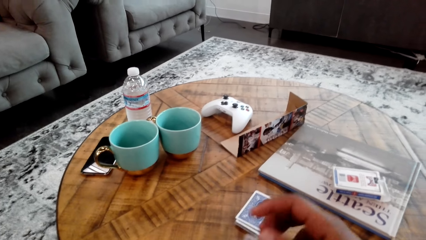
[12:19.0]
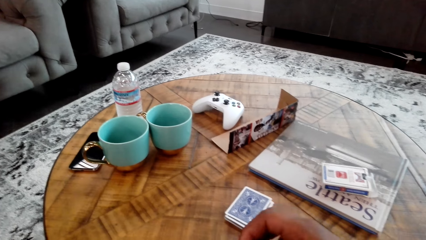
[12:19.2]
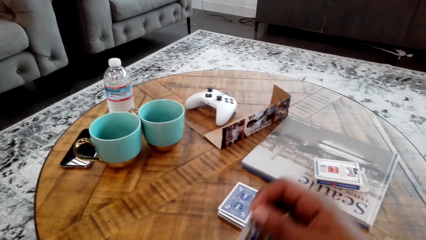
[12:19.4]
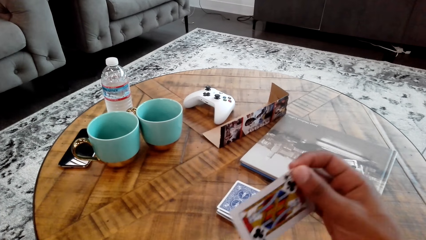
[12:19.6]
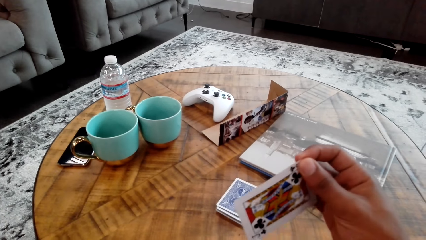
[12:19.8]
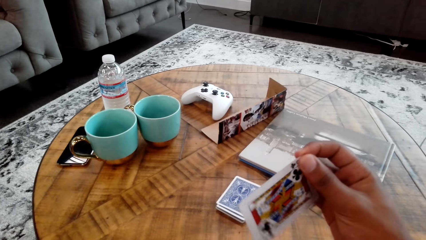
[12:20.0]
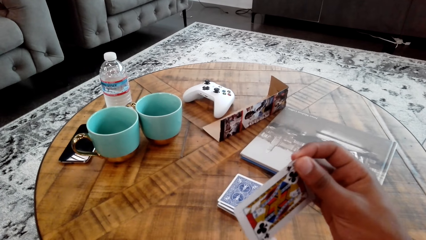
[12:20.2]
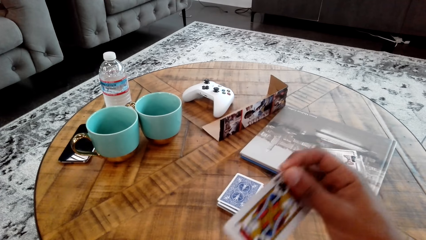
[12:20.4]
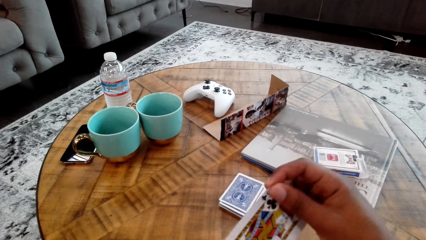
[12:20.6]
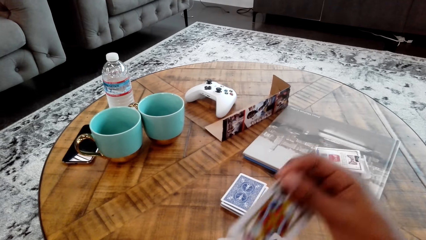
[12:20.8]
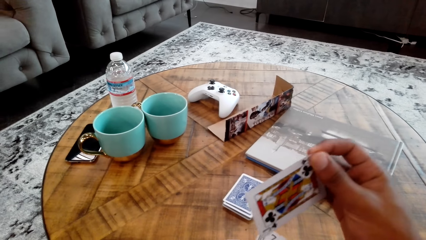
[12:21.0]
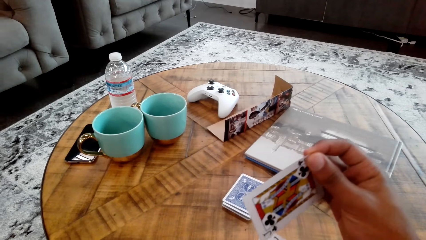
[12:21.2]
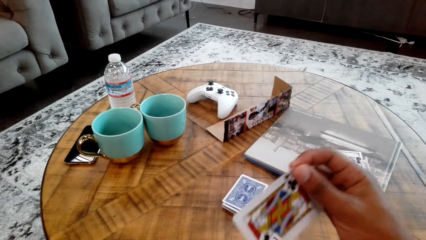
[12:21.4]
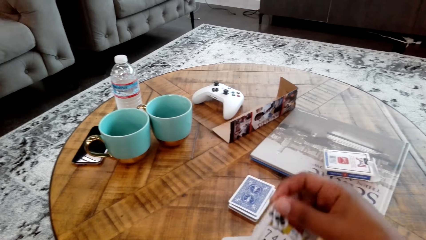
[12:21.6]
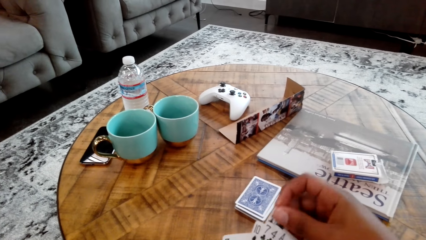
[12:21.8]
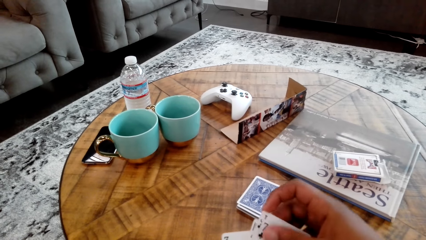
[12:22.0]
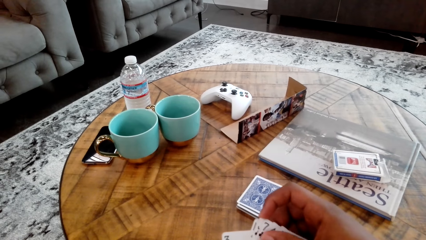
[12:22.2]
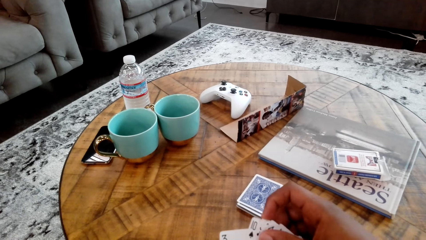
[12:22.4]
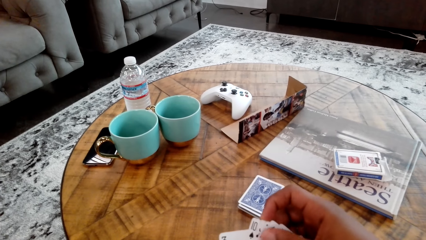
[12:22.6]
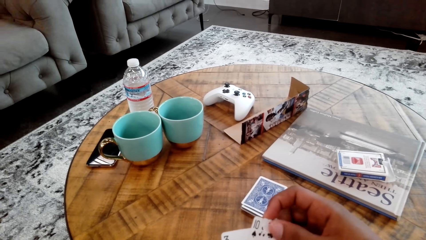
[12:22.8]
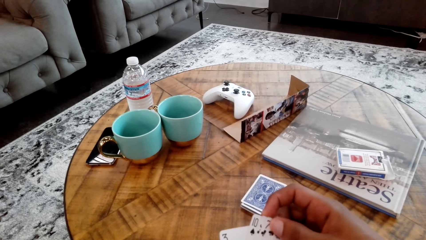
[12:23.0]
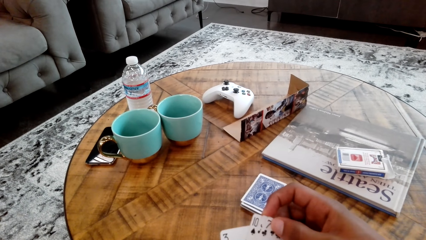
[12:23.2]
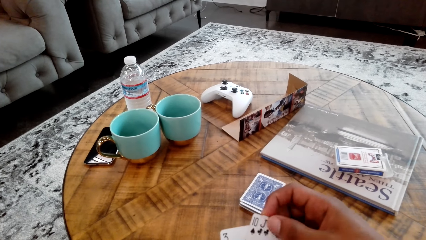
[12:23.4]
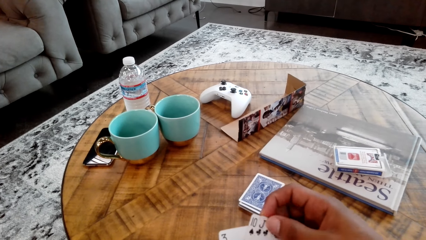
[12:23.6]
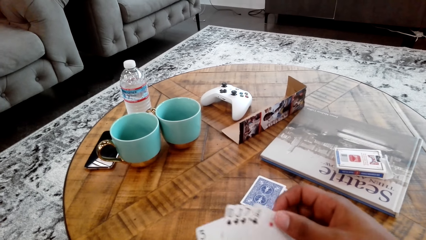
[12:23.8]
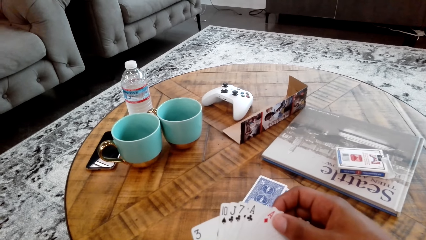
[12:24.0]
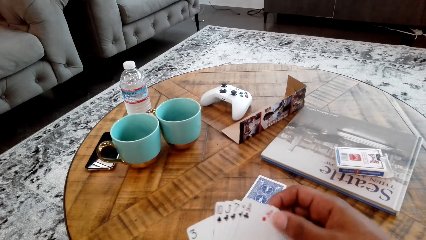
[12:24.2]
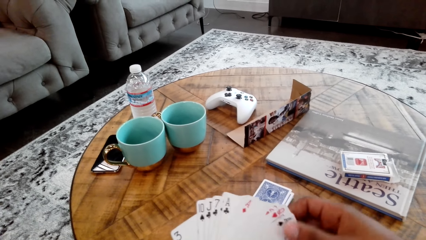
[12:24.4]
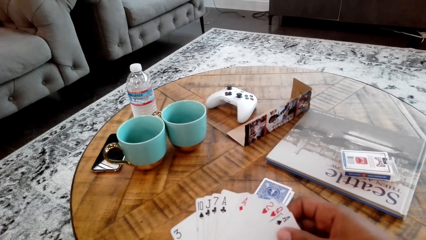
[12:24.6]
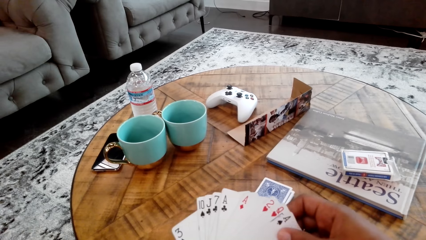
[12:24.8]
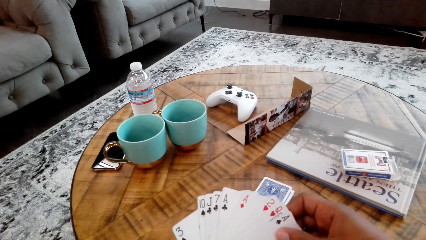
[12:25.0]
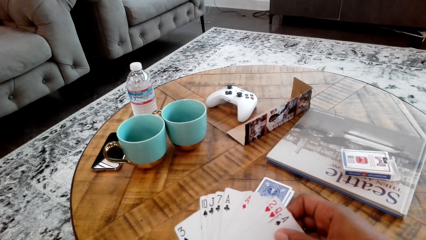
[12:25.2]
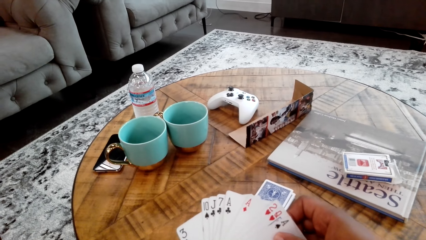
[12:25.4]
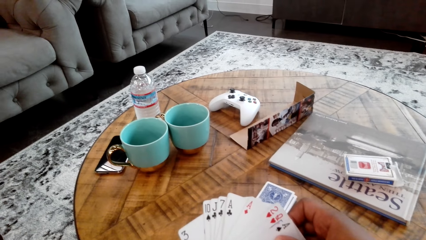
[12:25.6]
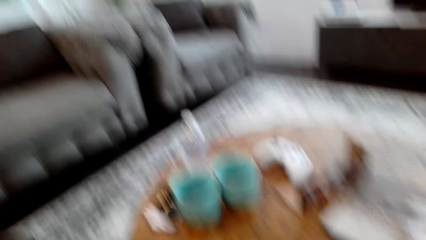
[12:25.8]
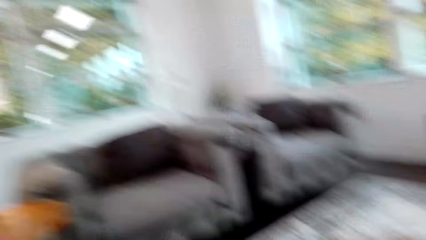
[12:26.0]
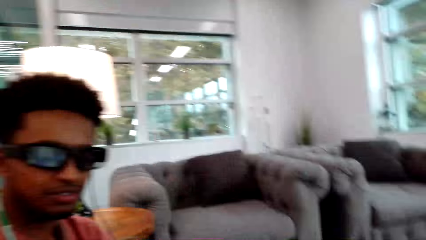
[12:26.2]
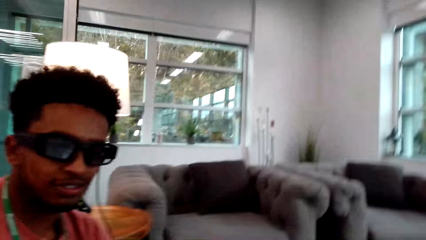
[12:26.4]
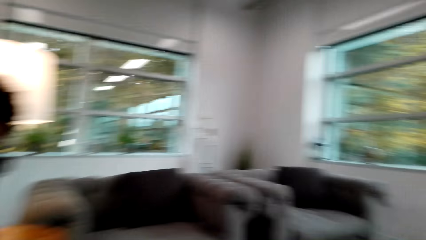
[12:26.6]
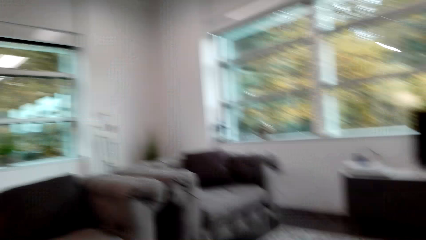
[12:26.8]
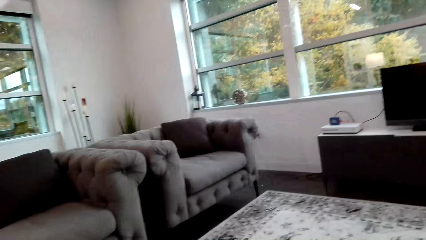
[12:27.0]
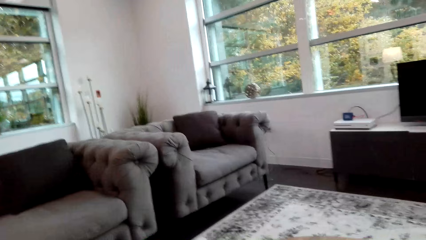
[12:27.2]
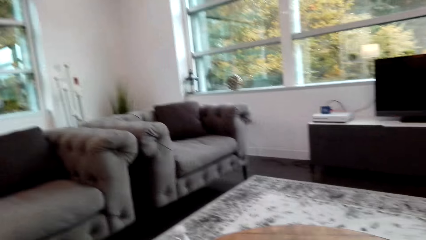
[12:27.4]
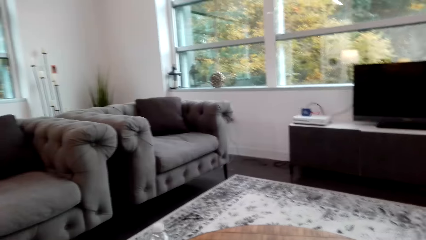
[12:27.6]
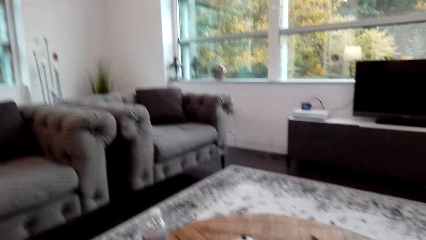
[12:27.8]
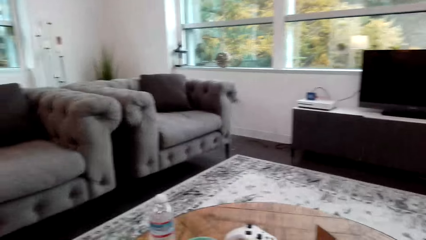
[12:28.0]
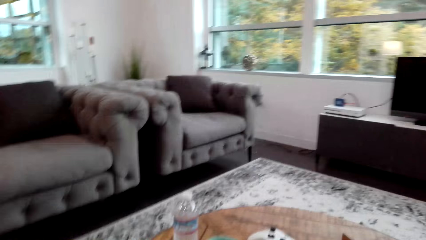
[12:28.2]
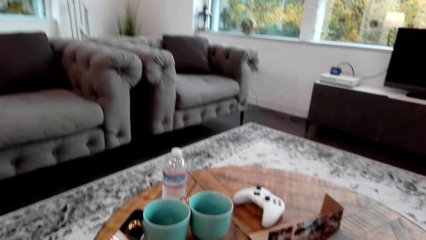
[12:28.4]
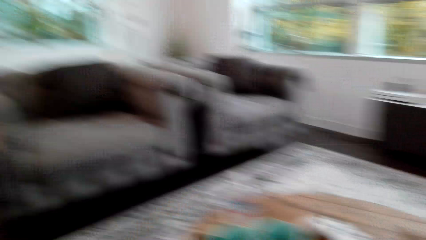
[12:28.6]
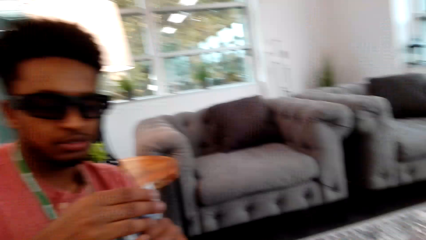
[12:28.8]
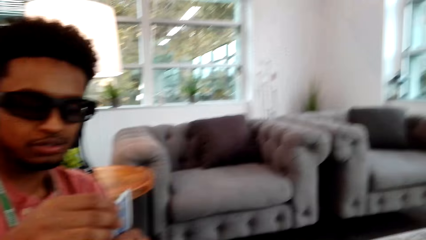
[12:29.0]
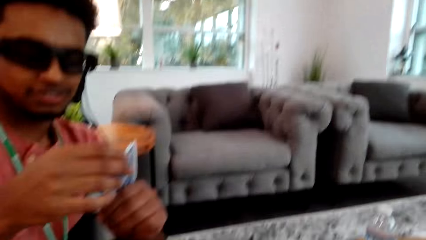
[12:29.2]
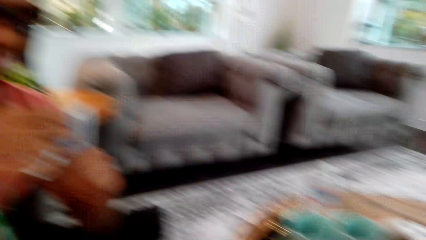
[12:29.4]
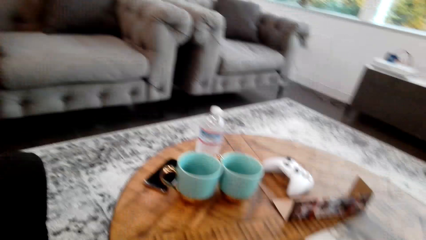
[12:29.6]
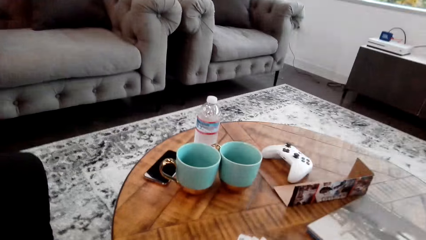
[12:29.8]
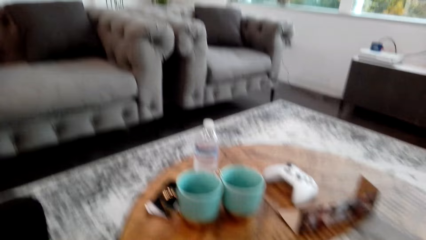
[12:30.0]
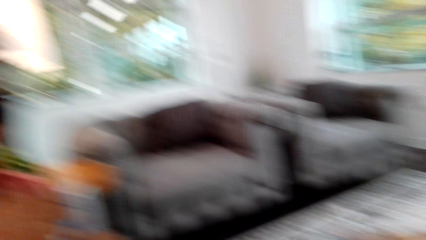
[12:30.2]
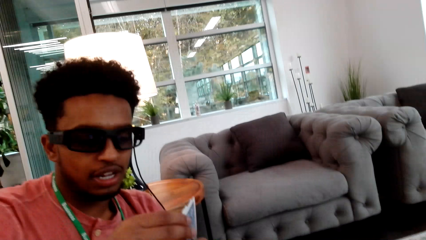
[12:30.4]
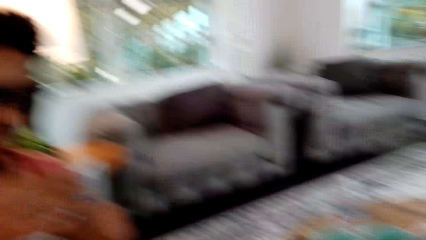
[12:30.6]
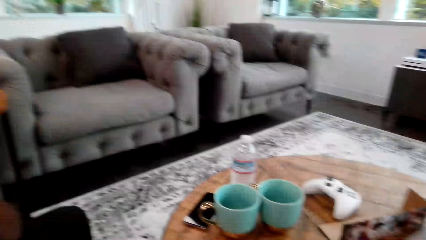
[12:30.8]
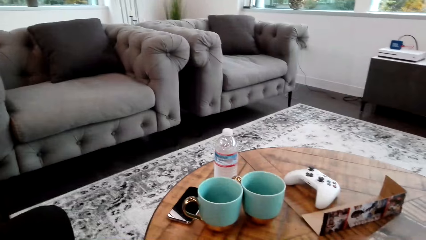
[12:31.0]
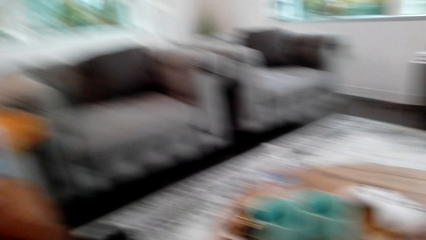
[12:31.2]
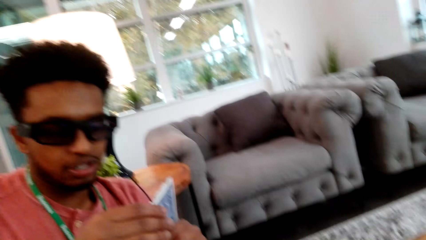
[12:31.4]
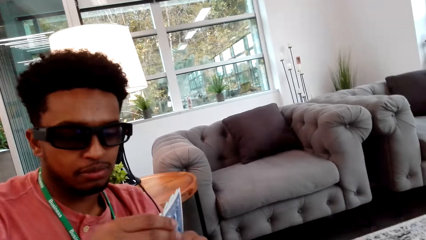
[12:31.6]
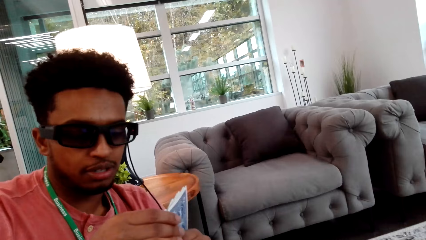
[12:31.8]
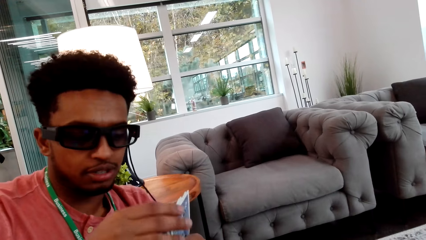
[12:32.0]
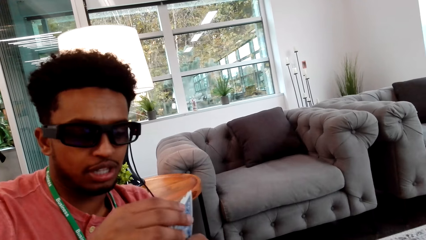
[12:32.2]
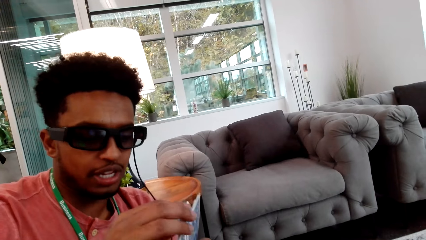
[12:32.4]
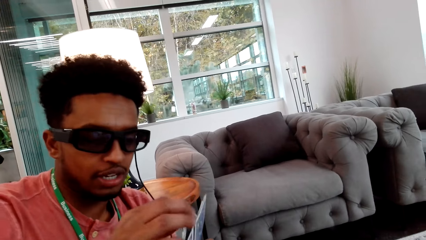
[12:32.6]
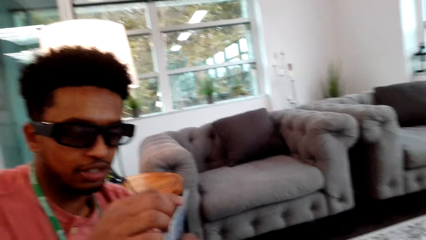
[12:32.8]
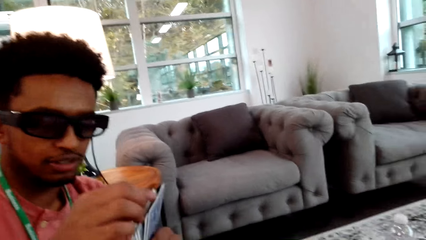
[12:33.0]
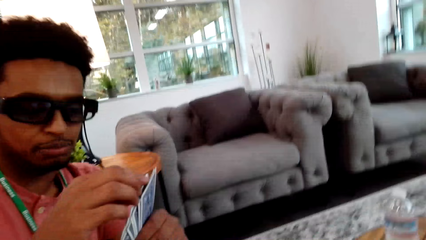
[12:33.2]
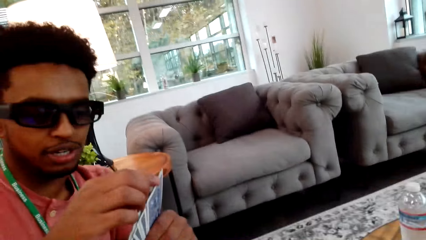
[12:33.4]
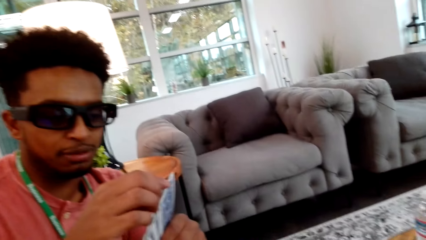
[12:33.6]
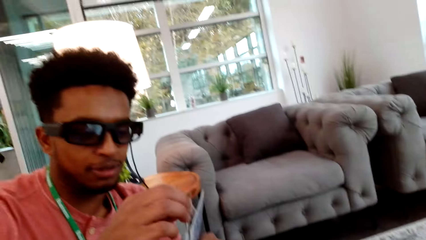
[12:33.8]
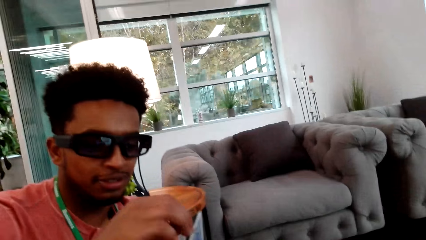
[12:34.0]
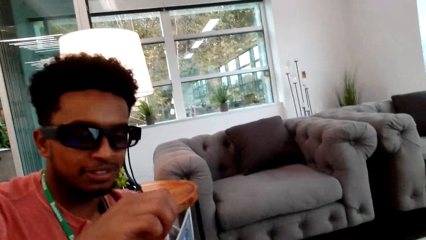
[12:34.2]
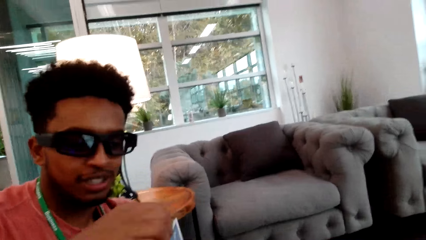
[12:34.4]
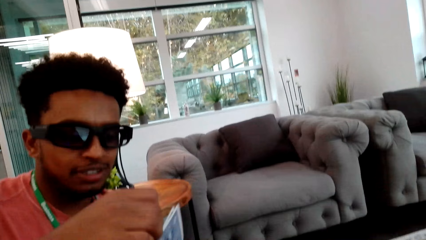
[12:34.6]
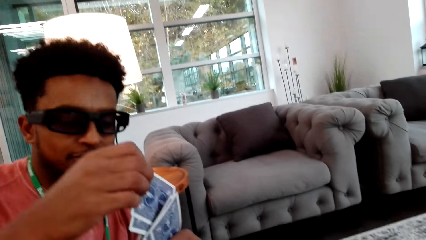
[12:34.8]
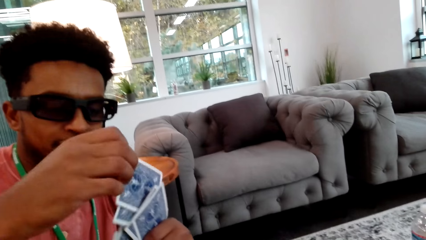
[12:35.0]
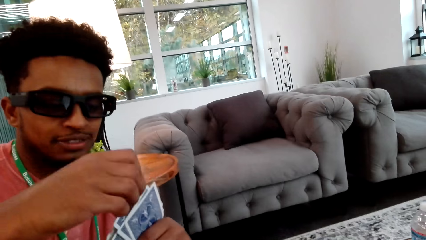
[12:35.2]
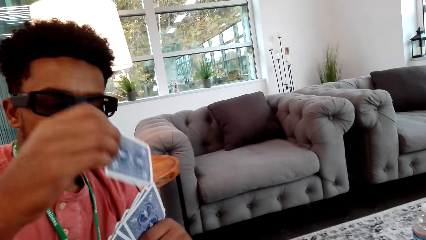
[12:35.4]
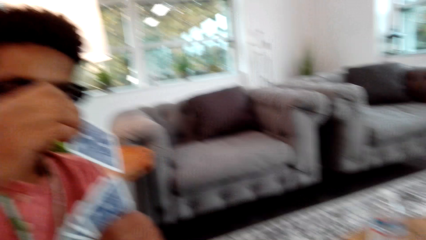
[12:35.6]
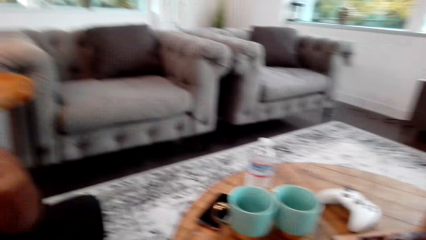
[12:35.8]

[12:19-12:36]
The camera wearer shuffles cards with the right hand. They hold a card to the table. They spread the cards with the right hand. They interact with a man. They look at the man. The man picks a card. The man shuffles the cards.
